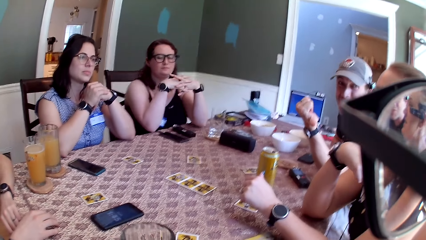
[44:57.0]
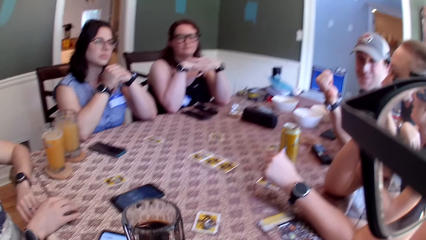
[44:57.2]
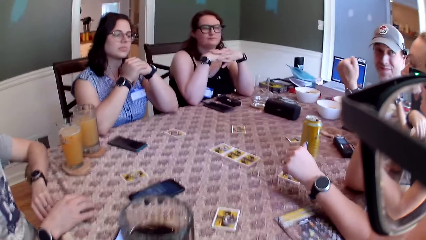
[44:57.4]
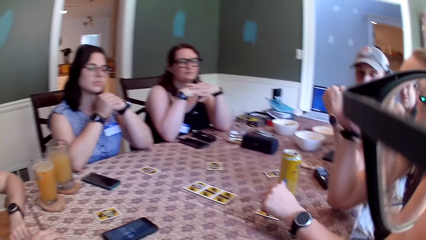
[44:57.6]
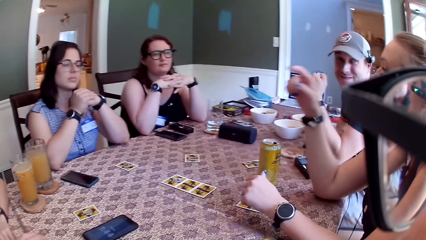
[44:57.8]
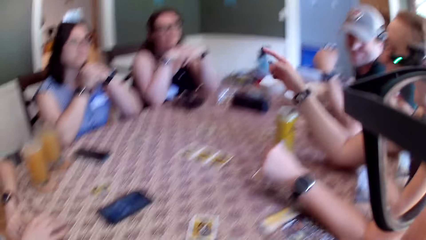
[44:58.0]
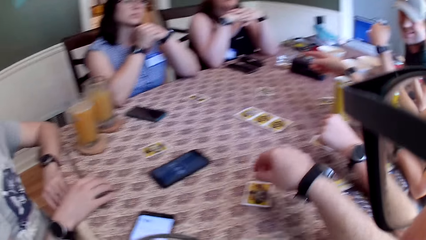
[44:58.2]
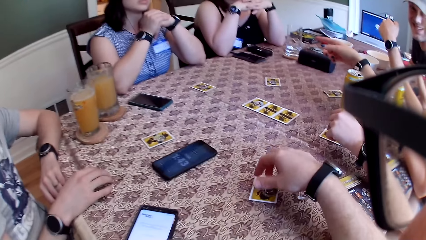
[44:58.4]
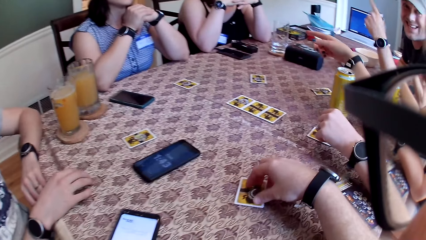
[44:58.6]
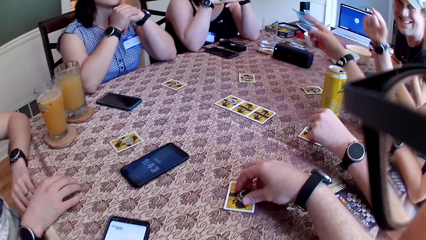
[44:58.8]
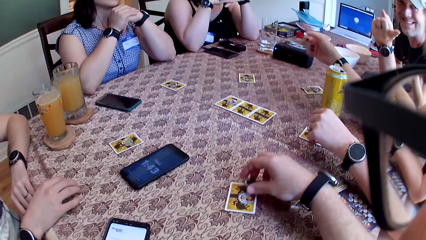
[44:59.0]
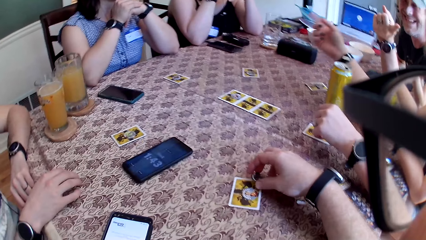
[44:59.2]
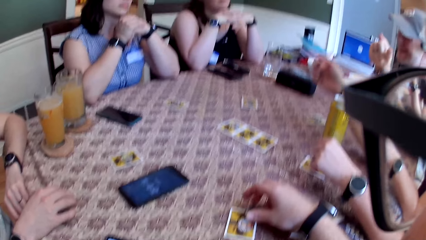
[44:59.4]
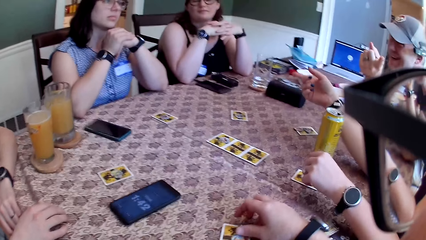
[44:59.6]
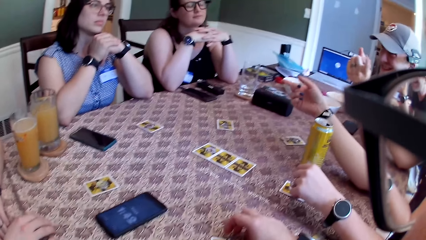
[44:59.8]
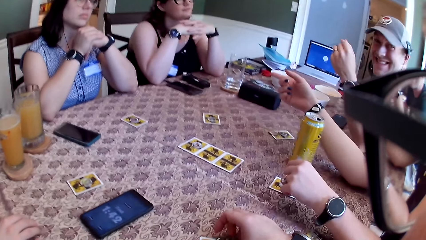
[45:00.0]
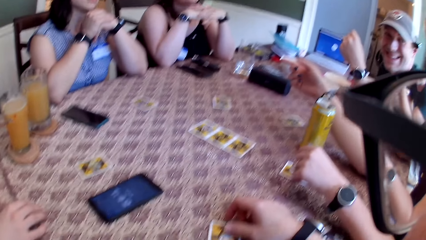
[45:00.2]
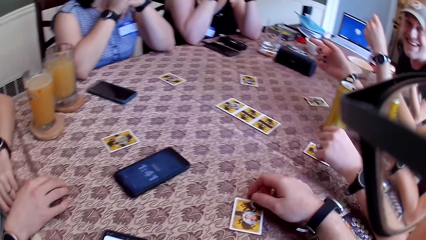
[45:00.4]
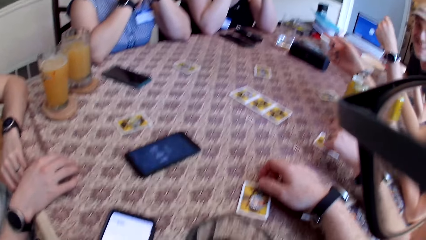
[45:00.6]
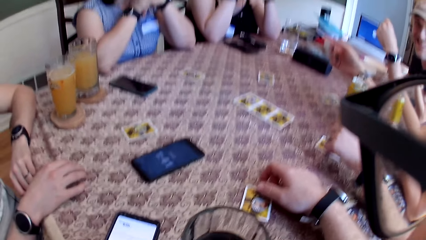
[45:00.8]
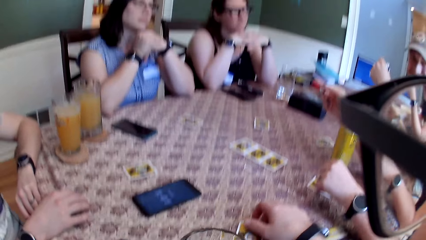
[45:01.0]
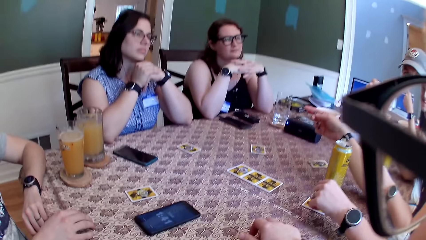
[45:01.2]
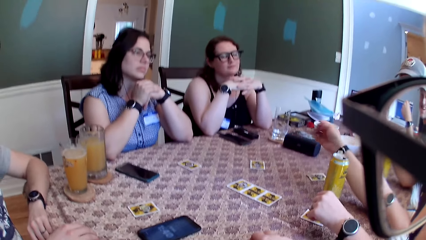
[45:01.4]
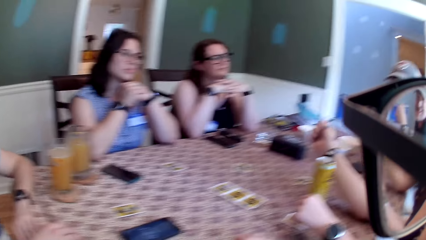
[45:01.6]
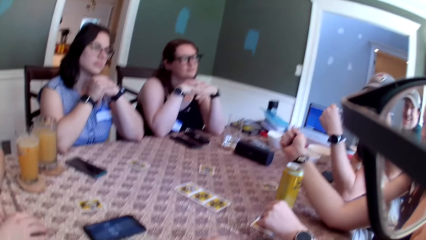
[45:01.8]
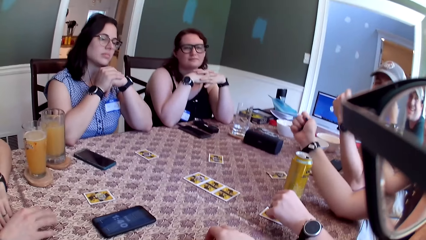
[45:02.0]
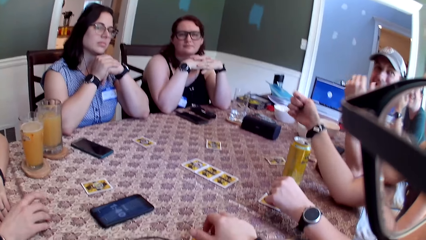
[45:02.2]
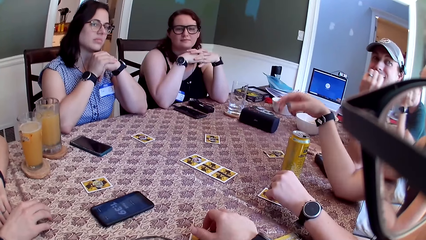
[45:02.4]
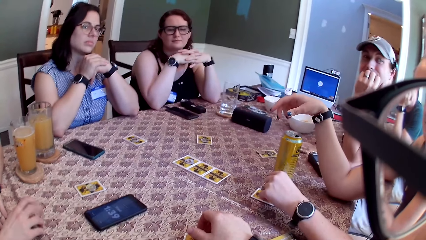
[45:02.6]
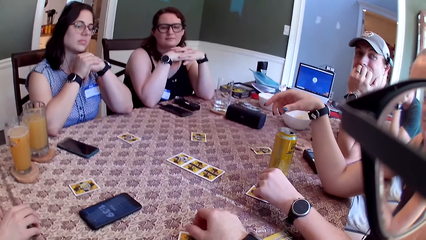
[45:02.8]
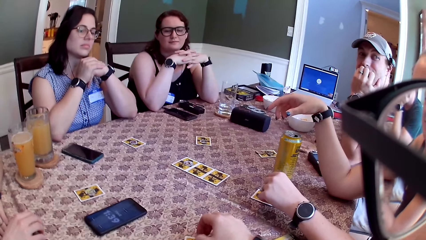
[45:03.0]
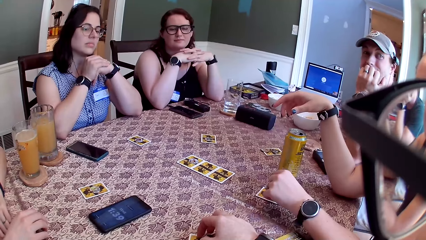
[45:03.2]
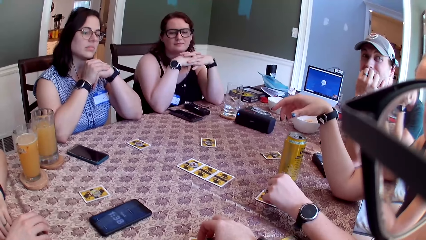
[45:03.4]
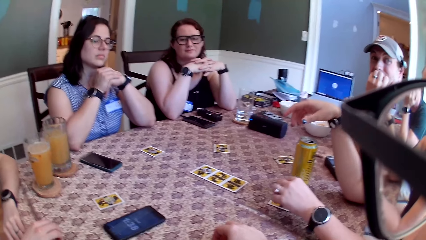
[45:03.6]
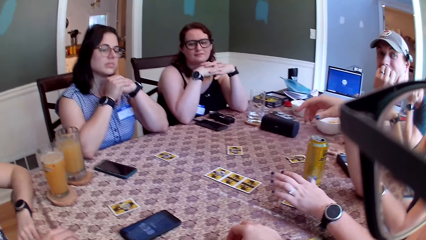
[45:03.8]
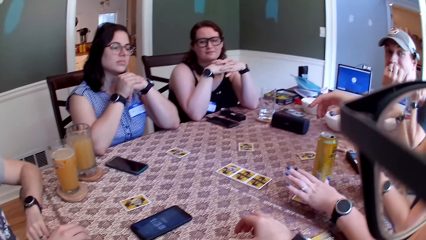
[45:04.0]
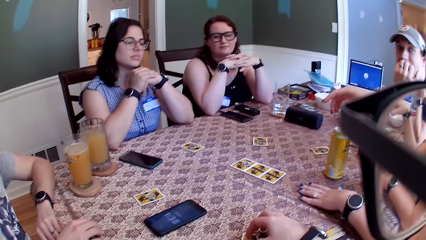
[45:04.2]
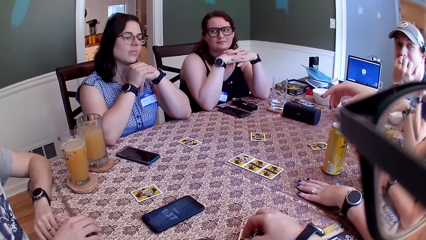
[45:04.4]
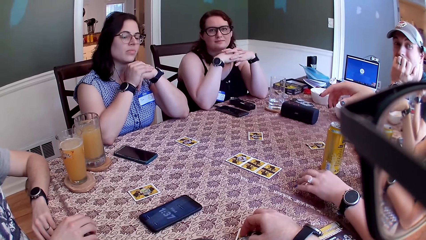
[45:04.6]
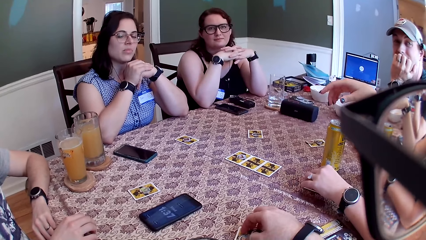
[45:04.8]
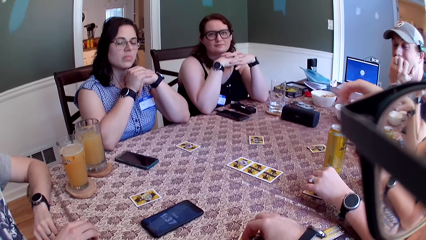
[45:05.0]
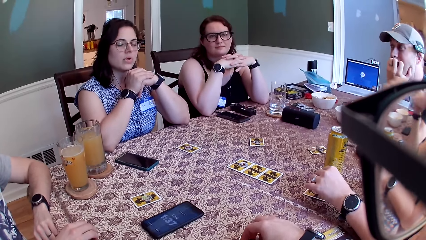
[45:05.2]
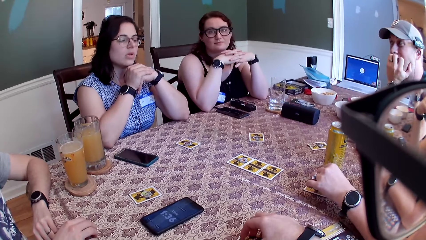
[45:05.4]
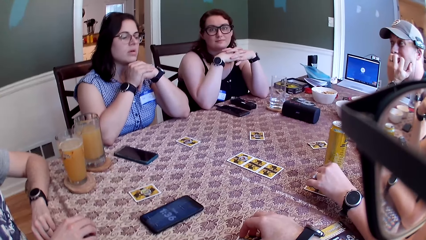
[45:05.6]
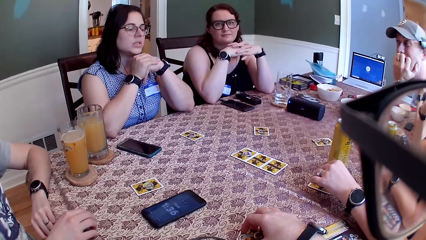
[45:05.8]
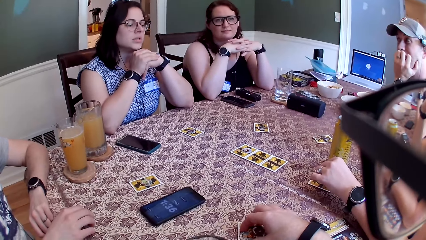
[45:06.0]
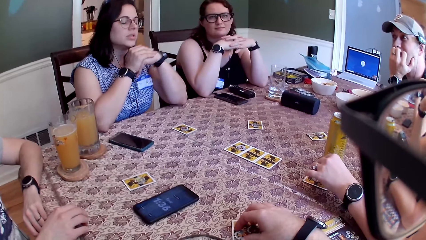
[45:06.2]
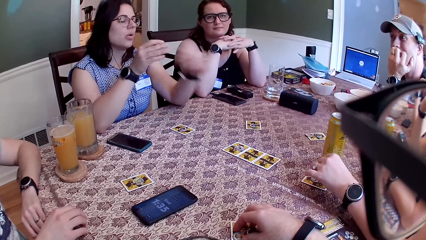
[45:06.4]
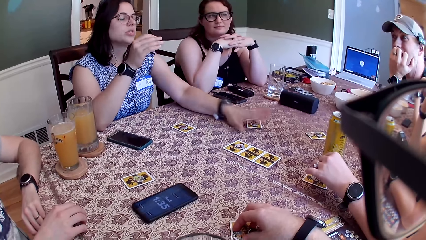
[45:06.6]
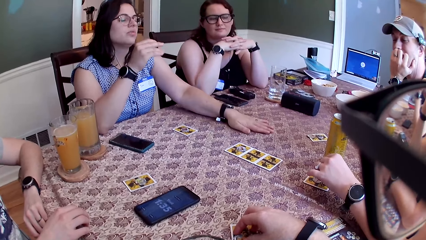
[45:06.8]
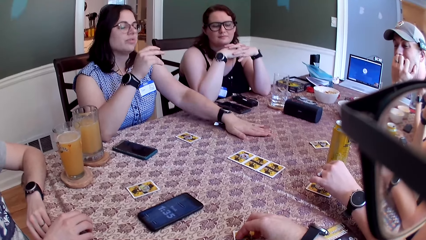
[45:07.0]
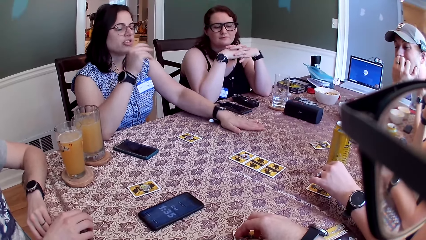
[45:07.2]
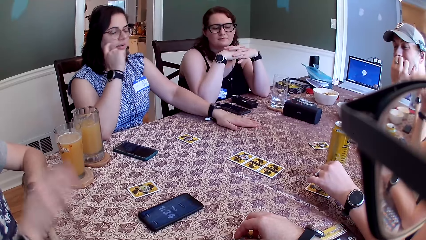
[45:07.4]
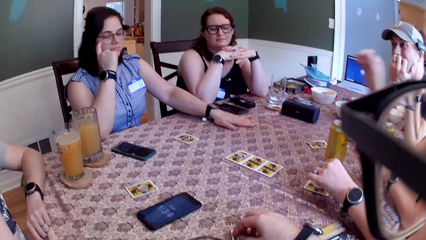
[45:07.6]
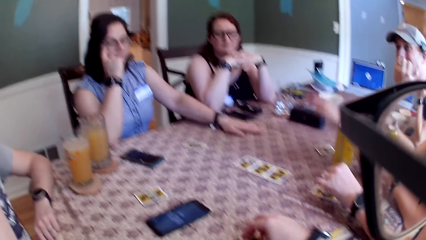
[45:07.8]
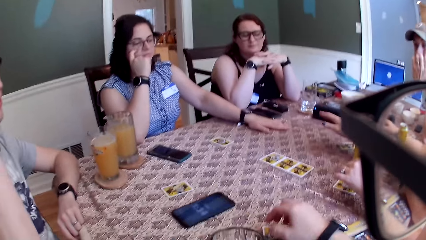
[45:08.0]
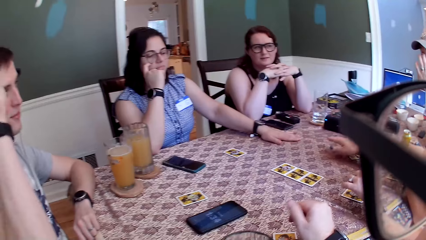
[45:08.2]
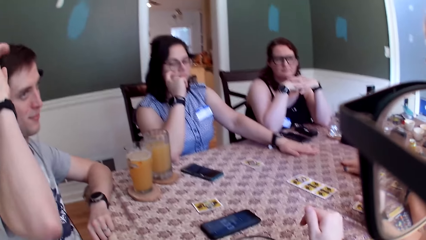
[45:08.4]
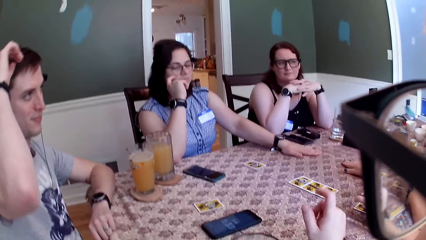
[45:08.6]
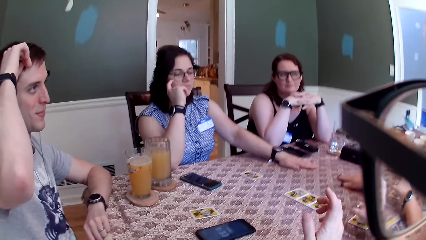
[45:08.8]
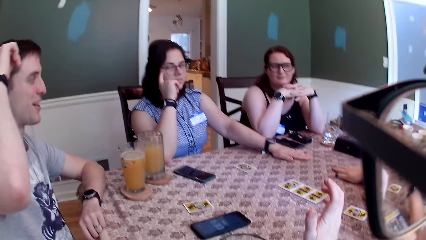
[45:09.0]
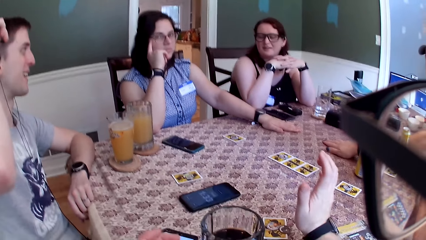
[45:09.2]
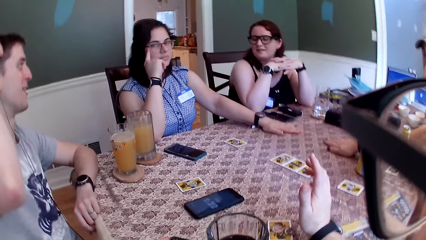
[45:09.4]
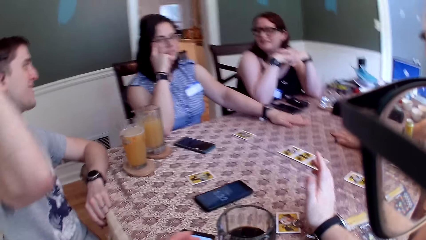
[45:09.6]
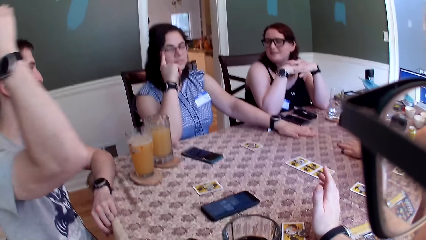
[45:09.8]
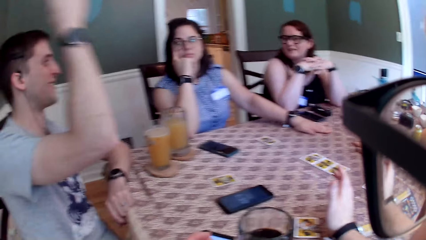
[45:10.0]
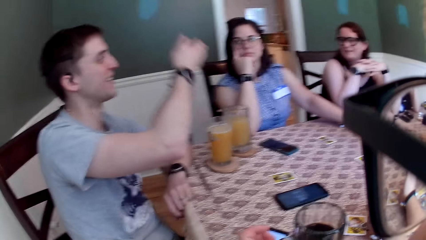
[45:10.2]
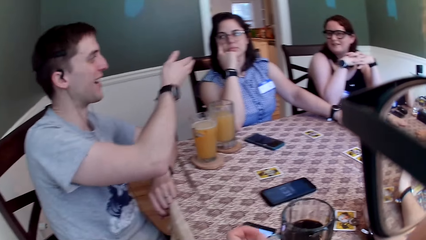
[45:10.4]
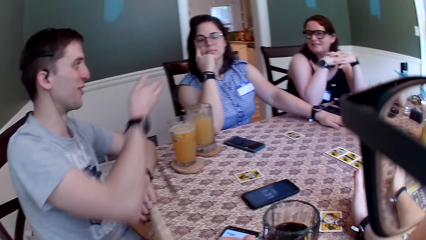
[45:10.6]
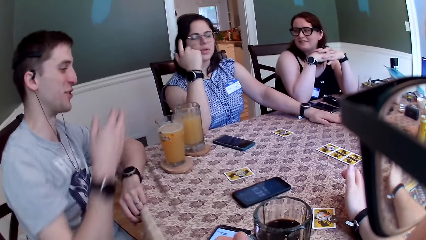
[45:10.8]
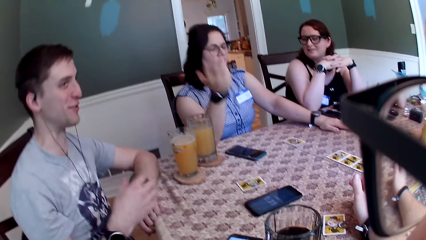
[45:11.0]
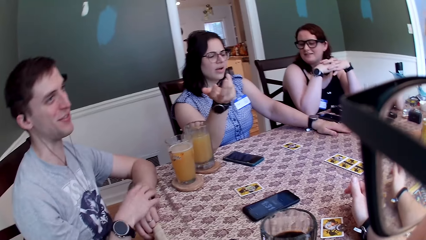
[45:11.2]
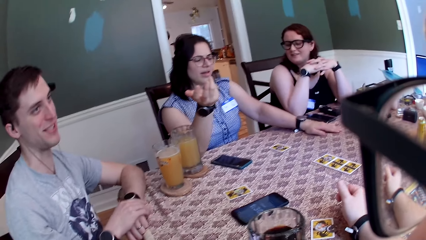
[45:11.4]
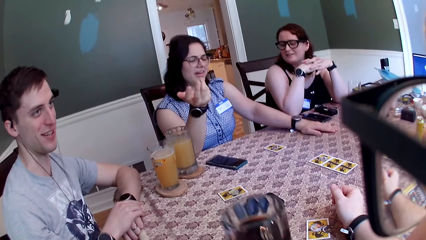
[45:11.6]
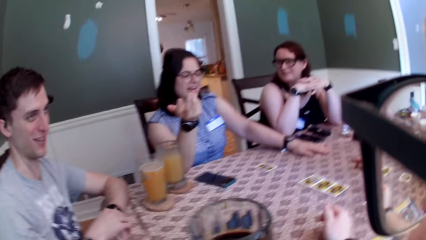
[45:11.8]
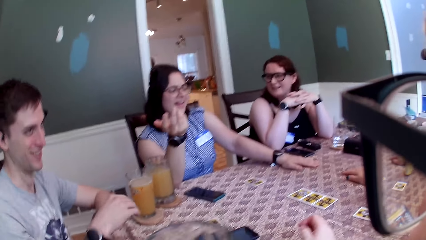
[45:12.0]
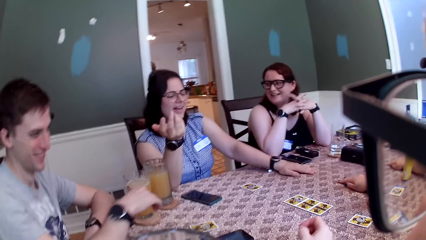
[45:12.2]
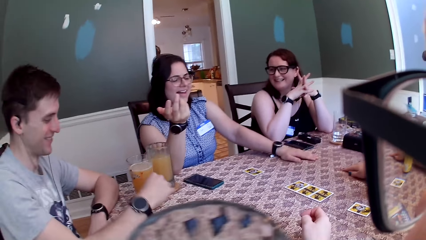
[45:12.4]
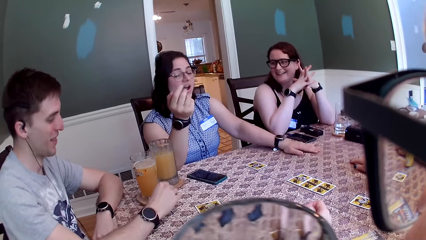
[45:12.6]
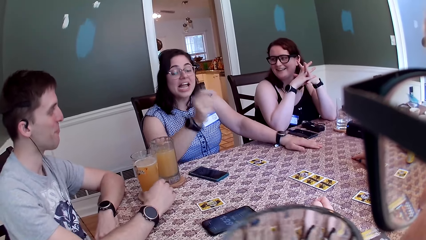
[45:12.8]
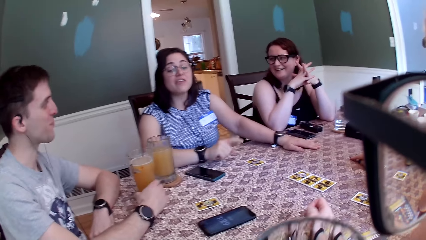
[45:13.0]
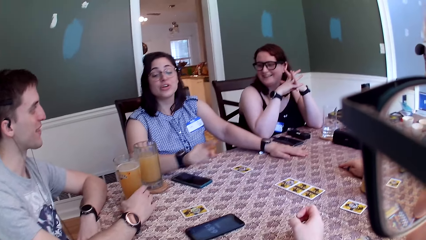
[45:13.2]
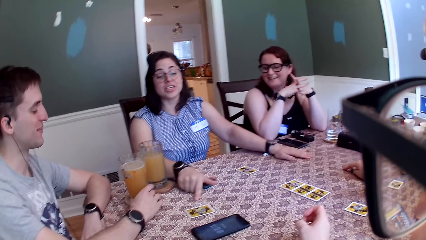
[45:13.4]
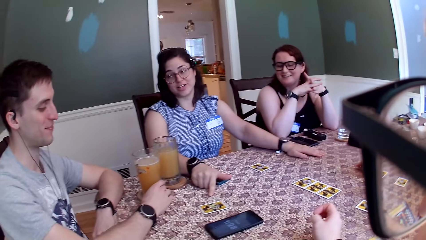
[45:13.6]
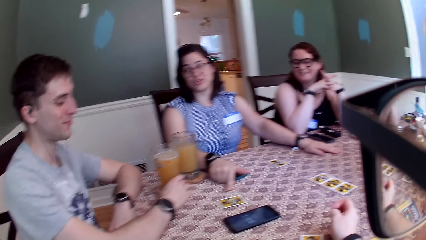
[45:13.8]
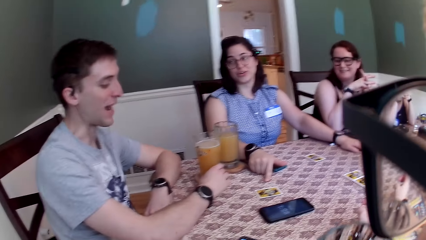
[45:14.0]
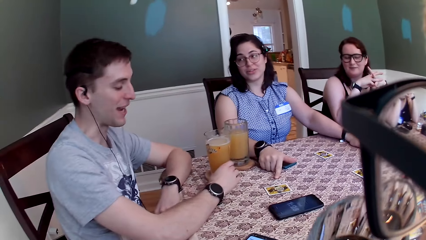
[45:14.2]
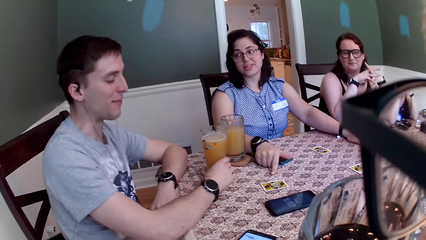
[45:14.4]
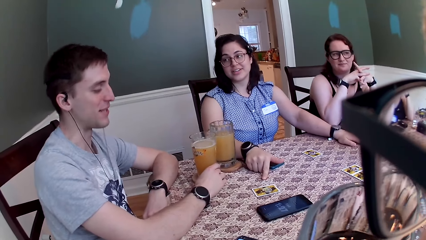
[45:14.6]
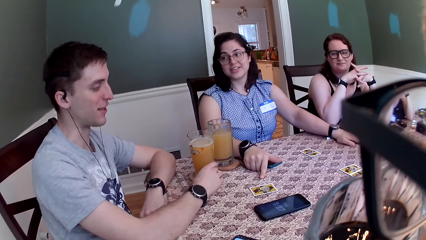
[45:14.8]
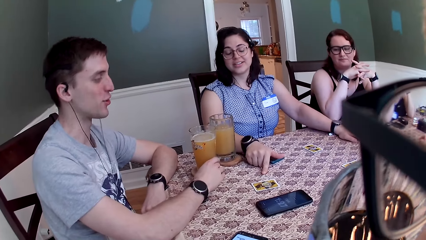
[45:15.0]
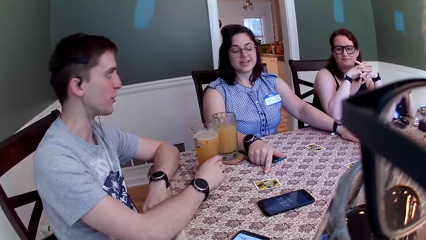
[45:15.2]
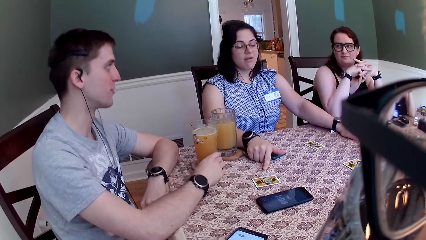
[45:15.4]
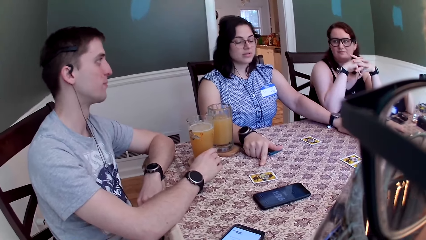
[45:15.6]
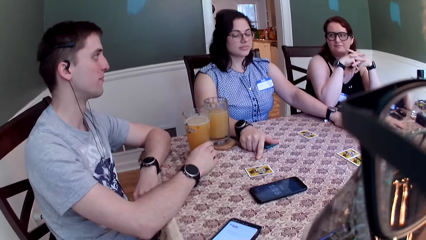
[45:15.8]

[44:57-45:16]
A woman couples both of her hands. The camera wearer takes the glass. Another woman points at the first woman. The camera wearer holds playing chips. The second woman puts her left hand on the card. A third woman puts her left hand on the table. A man interacts with another person. Another man points at the third woman with his right hand. The camera wearer drinks the soft drink from the glass cup with his left hand. The third woman points at the table with her right hand and interacts with the first man.
